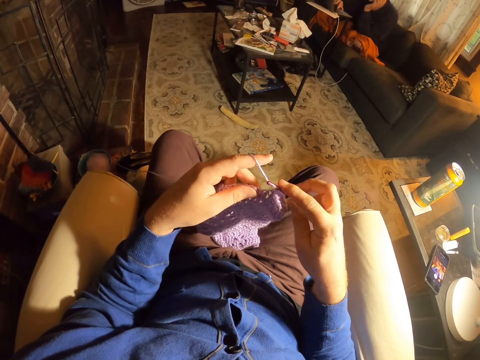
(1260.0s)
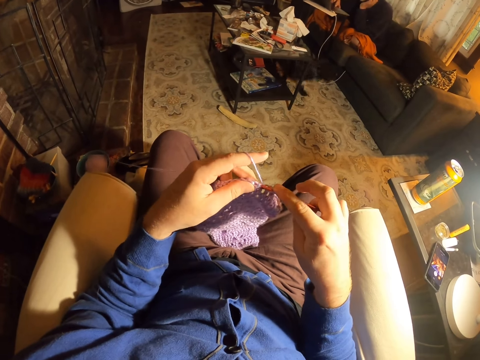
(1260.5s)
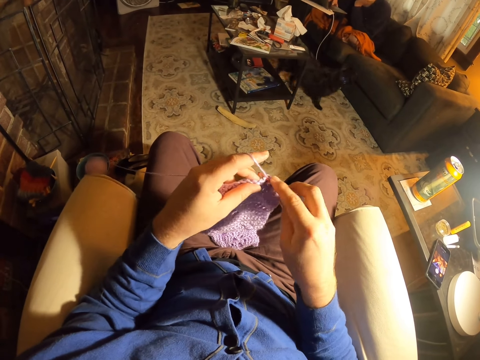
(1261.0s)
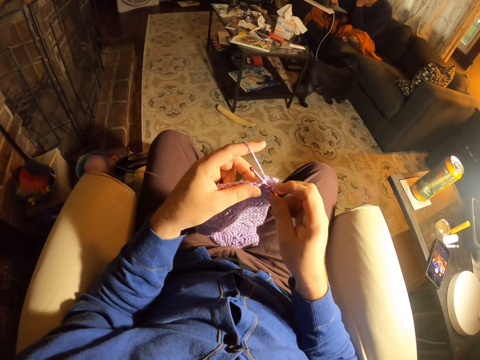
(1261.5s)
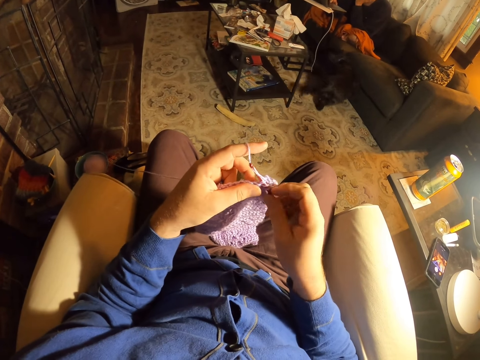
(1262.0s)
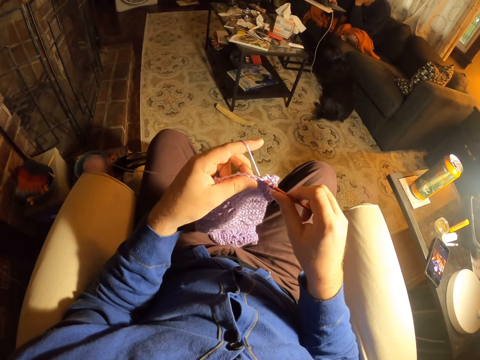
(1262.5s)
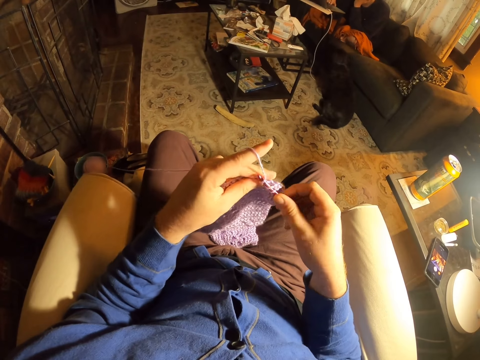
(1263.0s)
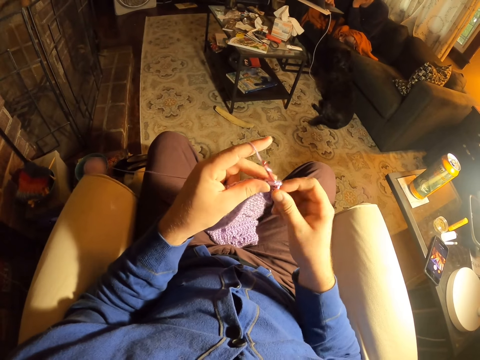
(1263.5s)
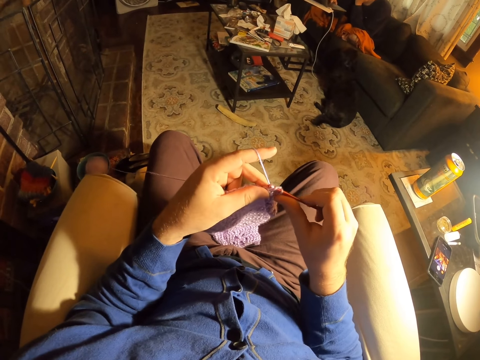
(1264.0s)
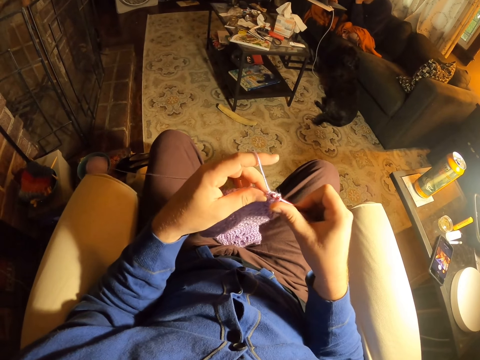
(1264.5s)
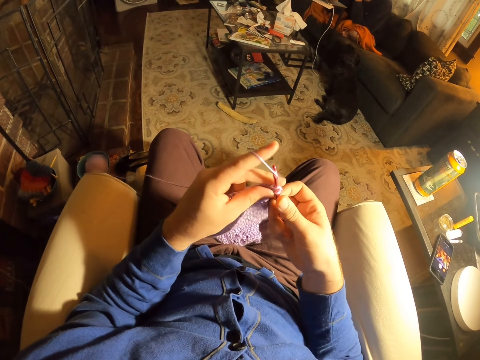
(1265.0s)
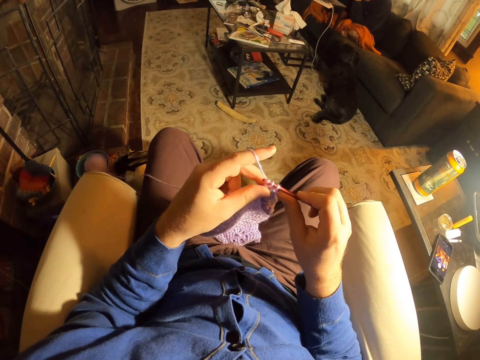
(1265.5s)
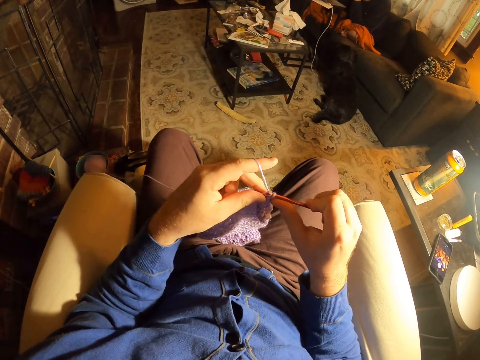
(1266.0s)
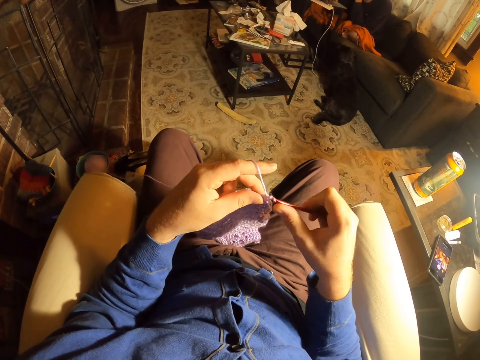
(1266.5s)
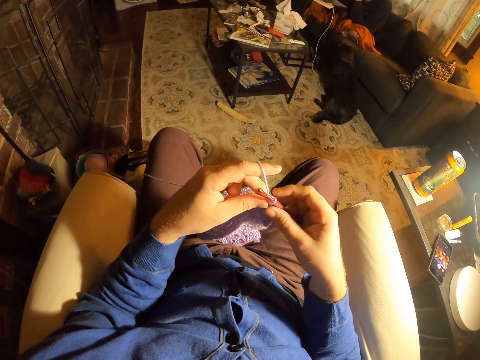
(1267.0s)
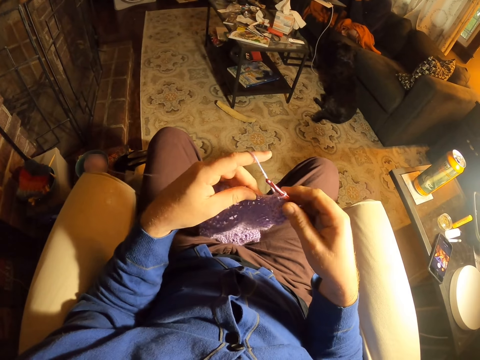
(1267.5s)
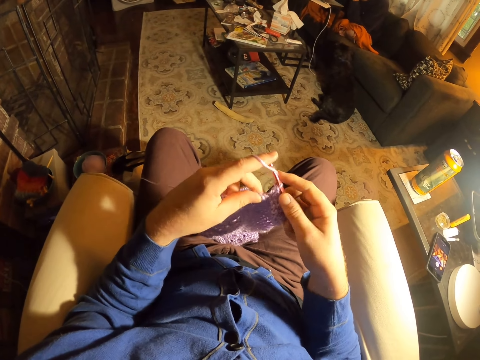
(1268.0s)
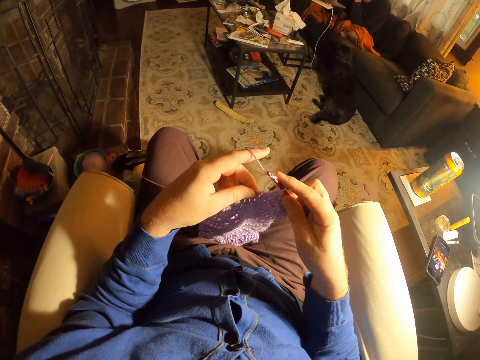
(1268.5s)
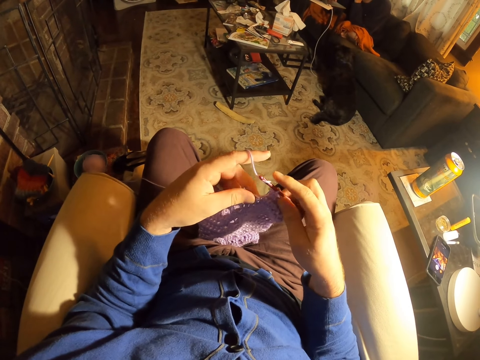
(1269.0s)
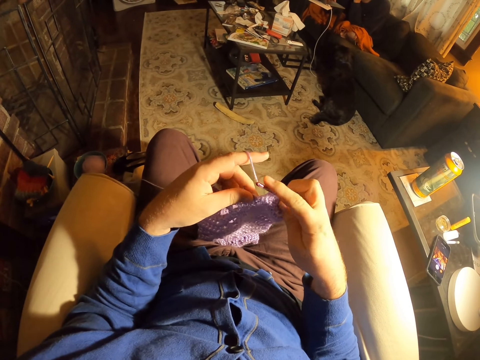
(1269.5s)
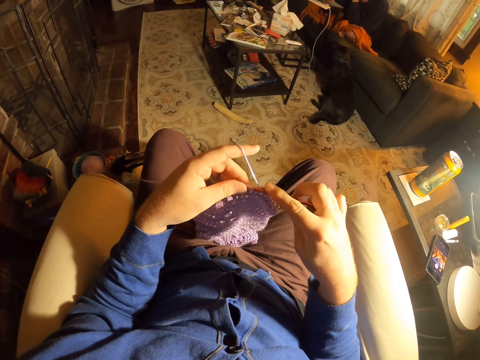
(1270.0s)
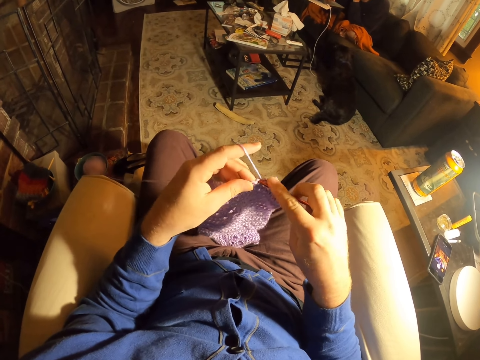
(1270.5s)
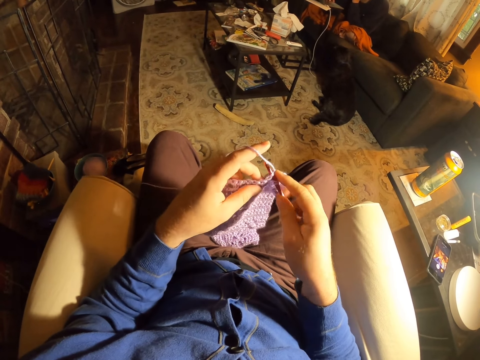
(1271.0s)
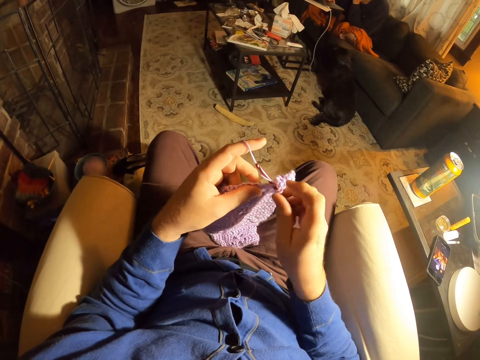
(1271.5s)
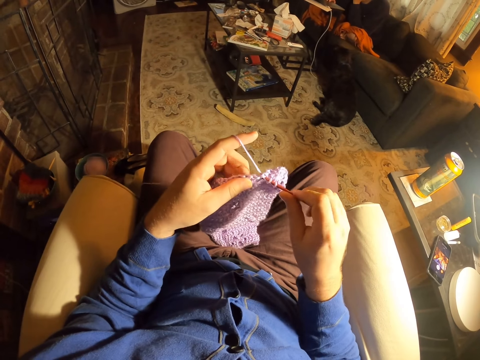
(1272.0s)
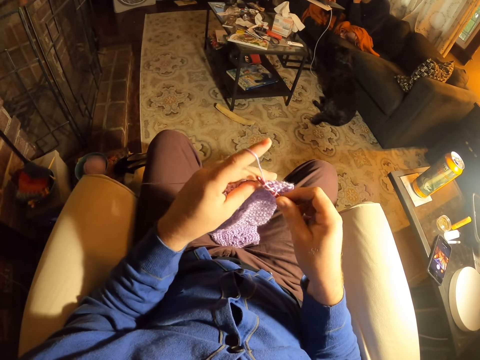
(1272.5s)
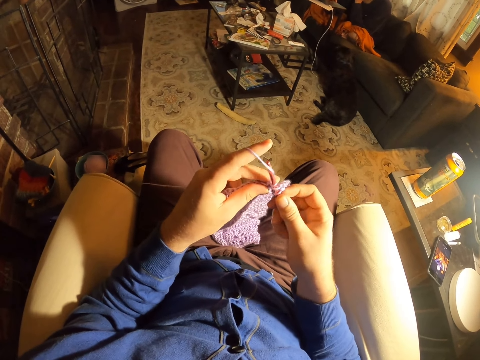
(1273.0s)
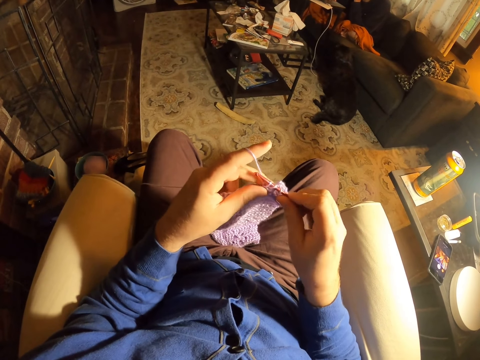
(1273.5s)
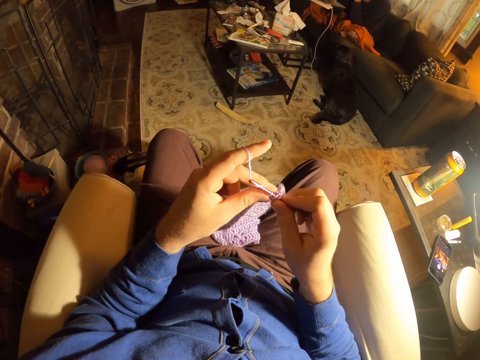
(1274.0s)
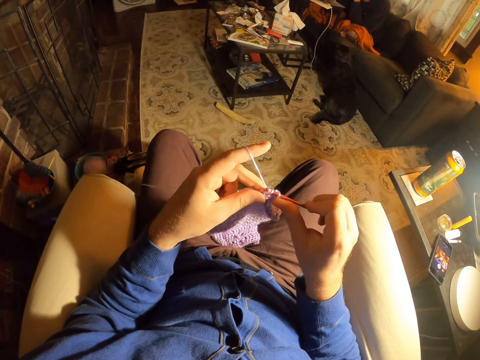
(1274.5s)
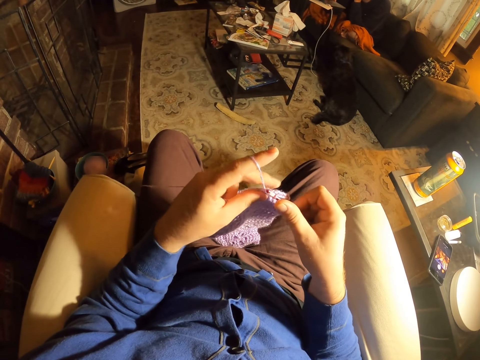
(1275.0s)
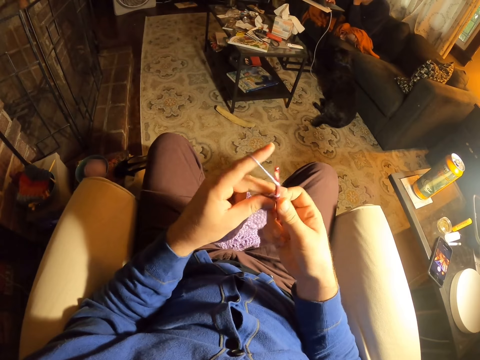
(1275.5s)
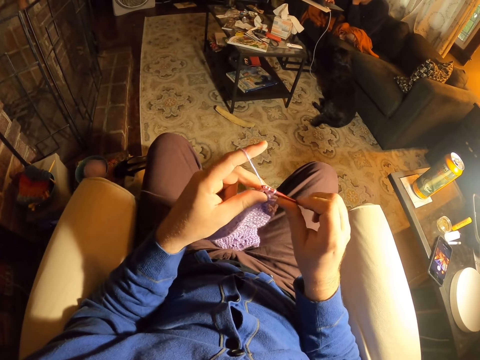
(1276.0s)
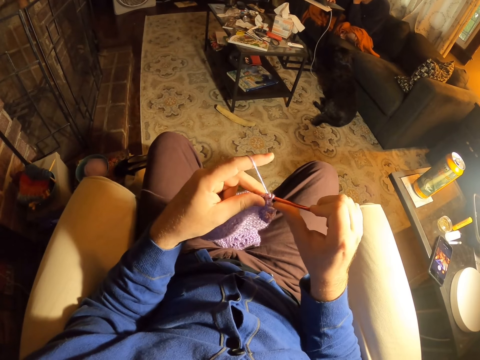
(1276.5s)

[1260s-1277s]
The camera wearer rolls thread on the crochet needle and knits the fabric with the crochet needle. They roll thread on the crochet needle and knit the fabric with the crochet needle. They roll thread on the crochet needle and knit the fabric with the crochet needle. They roll thread on the crochet needle and knit the fabric with the crochet needle. They roll thread on the crochet needle and knit the fabric with the crochet needle. They roll thread on the crochet needle.

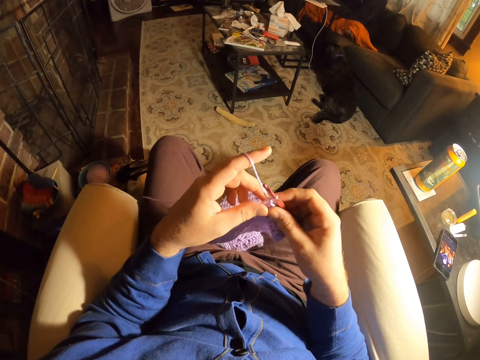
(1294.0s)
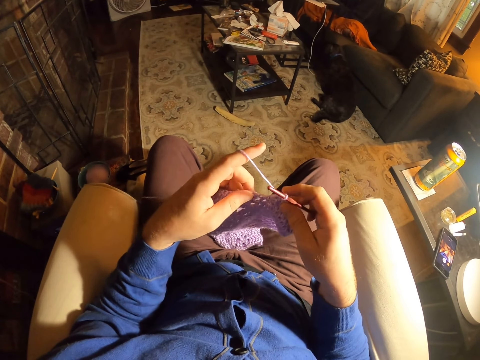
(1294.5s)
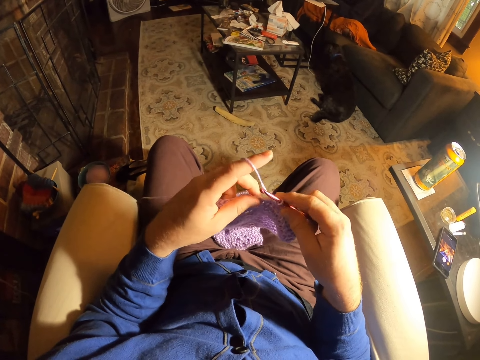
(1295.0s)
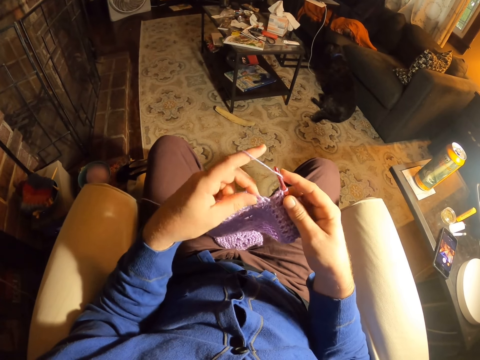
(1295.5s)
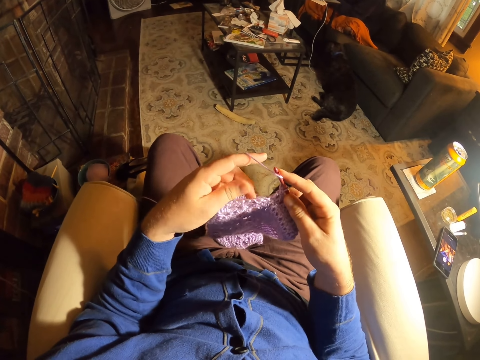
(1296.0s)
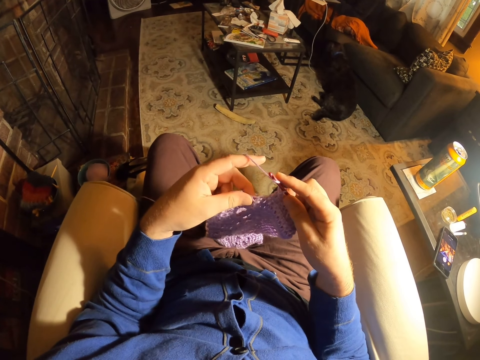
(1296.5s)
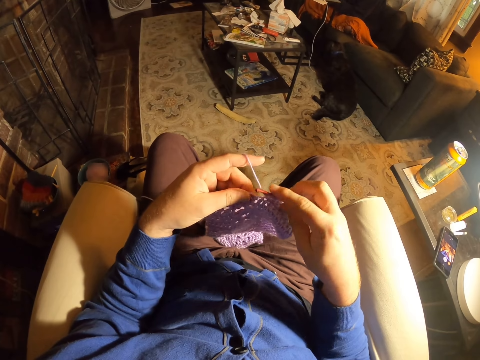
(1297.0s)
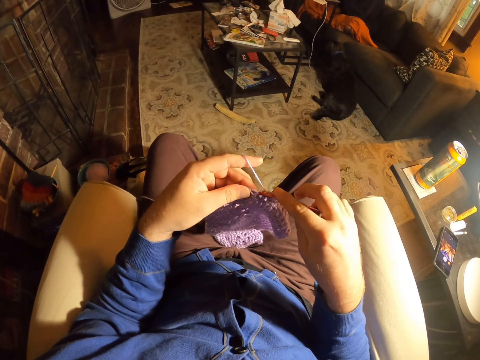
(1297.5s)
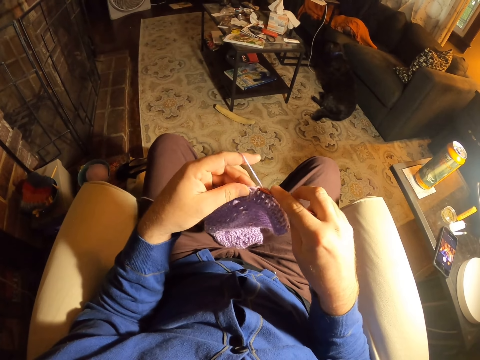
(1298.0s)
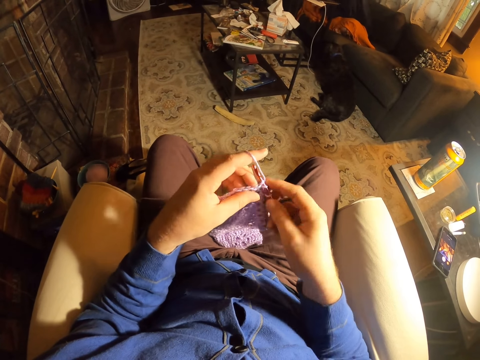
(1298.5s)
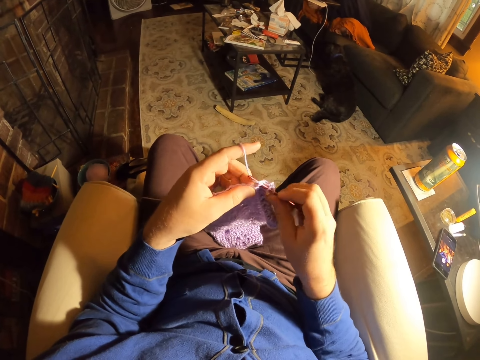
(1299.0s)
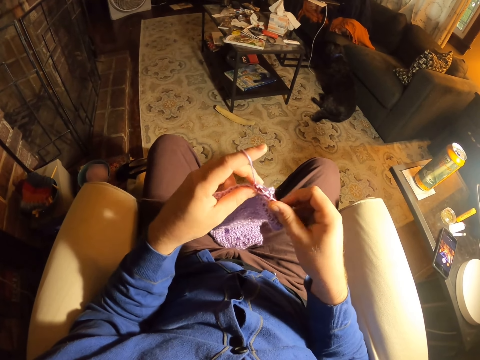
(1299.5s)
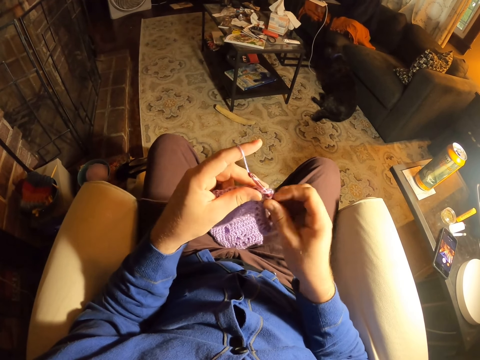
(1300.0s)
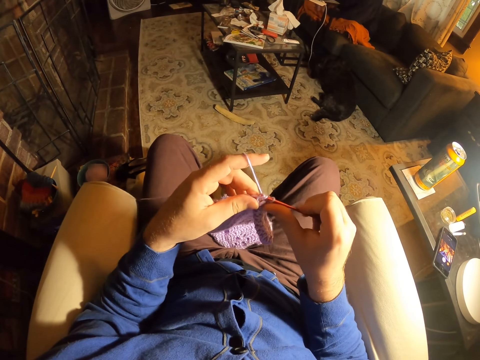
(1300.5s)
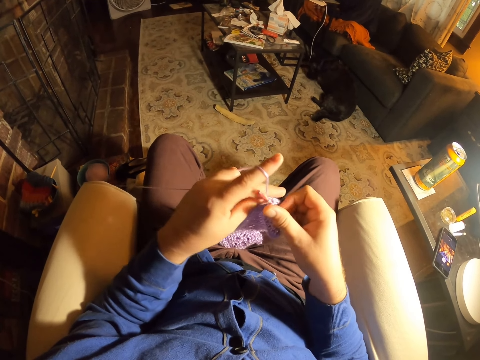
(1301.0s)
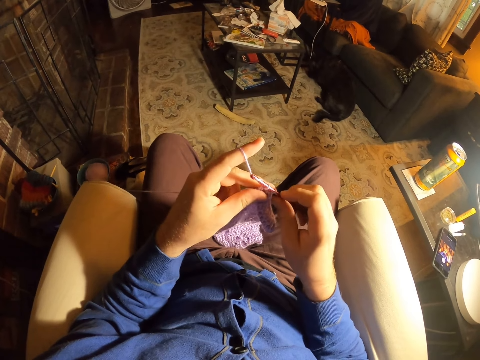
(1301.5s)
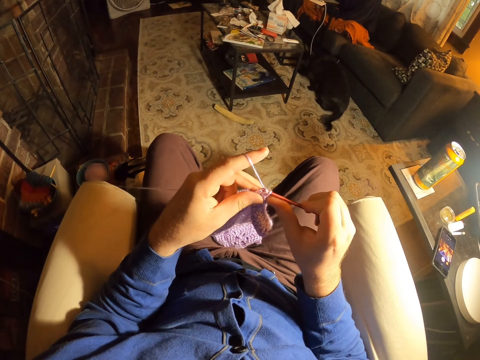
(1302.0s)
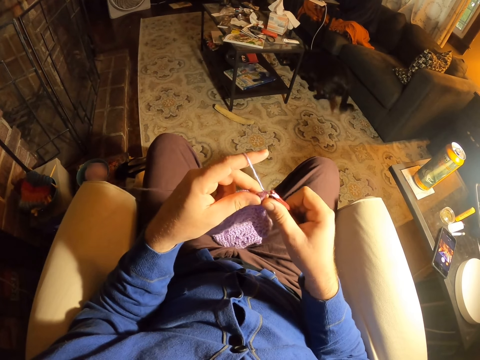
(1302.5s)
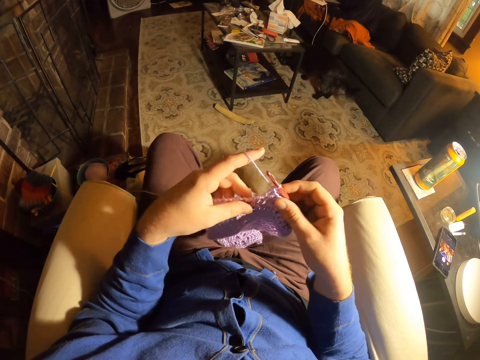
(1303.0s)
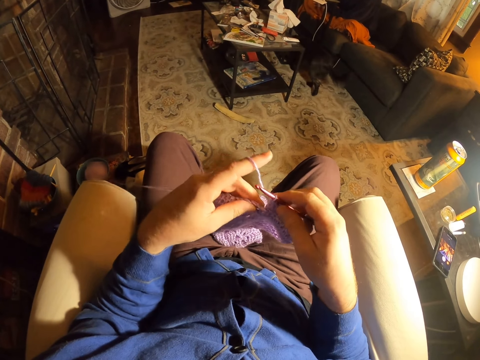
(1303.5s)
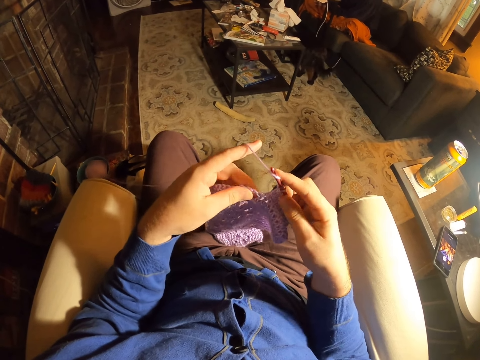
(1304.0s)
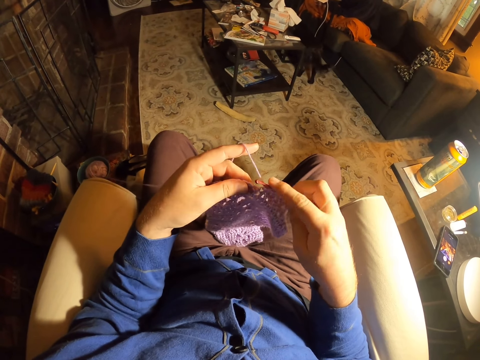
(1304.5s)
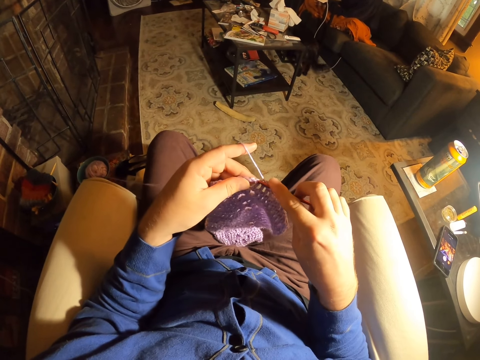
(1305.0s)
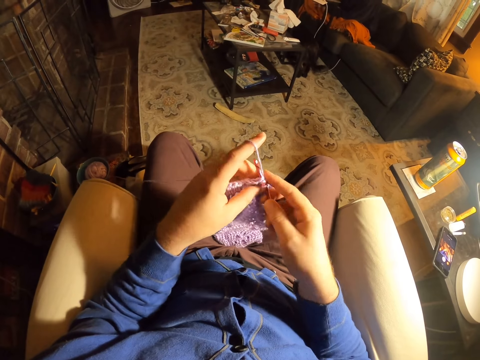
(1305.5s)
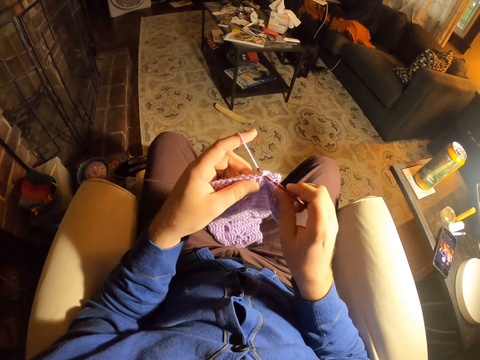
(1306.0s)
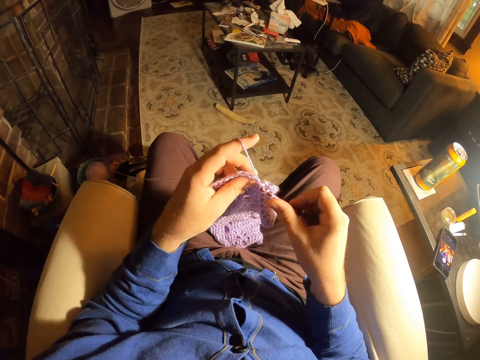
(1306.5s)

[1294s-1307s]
The camera wearer rolls thread on the crochet needle and knits the fabric with the crochet needle. They roll thread on the crochet needle and knit the fabric with the crochet needle. They roll thread on the crochet needle and knit the fabric with the crochet needle.
